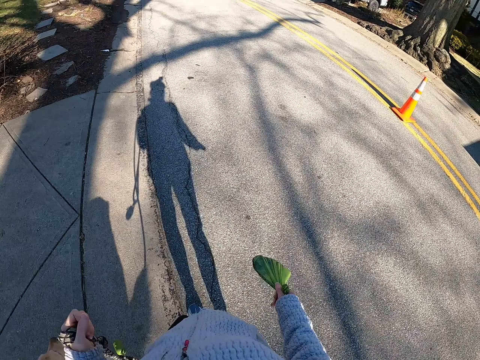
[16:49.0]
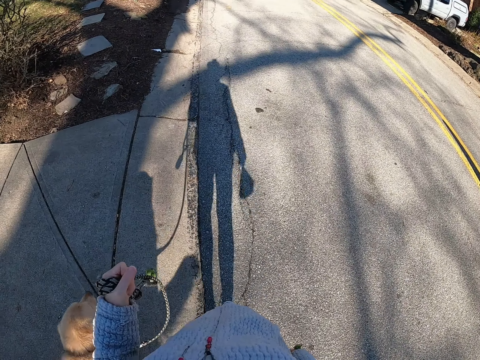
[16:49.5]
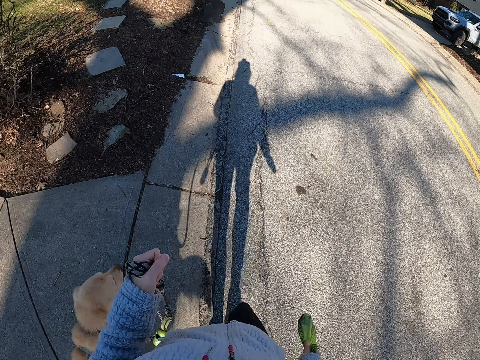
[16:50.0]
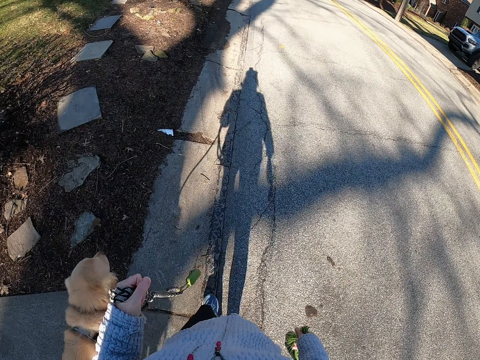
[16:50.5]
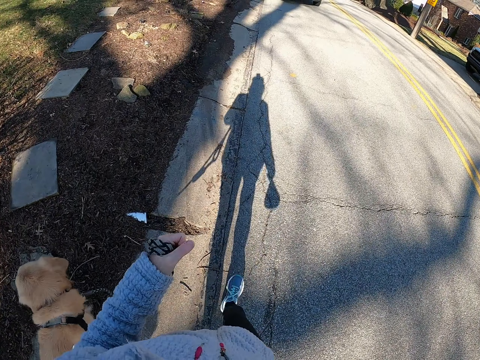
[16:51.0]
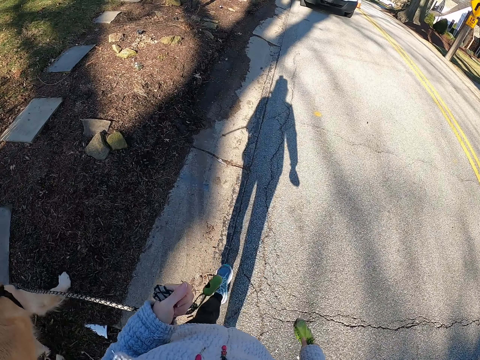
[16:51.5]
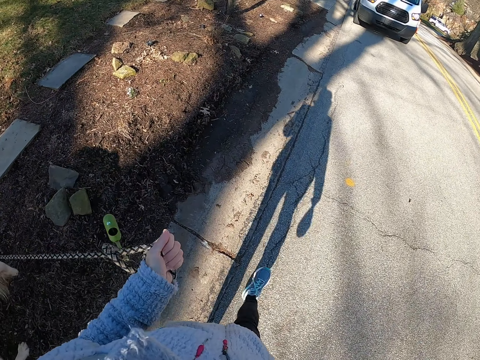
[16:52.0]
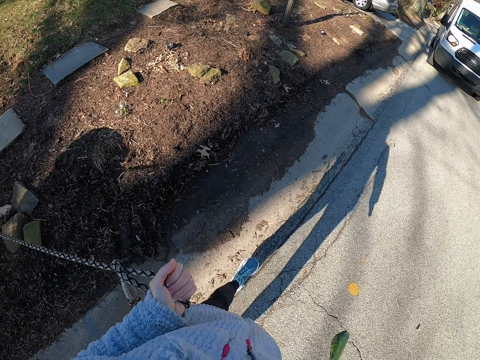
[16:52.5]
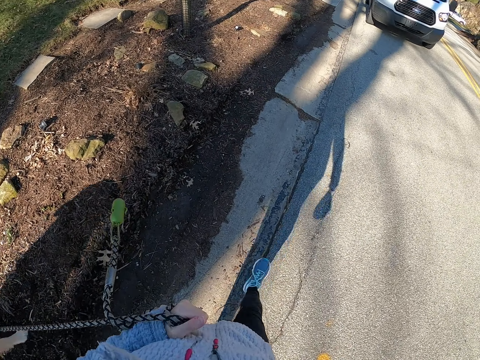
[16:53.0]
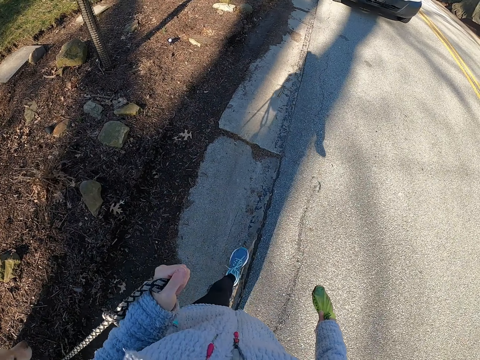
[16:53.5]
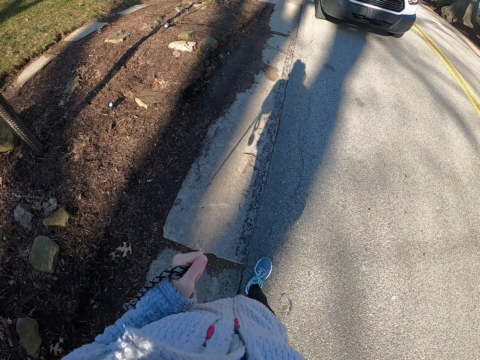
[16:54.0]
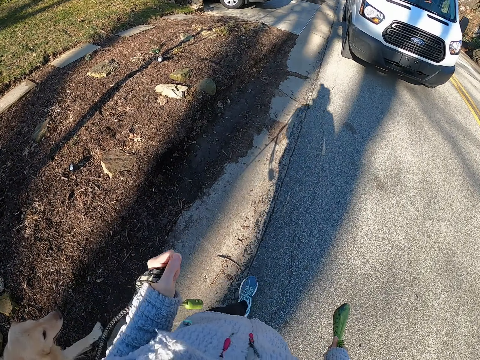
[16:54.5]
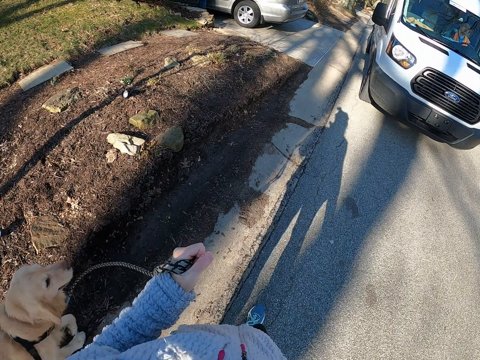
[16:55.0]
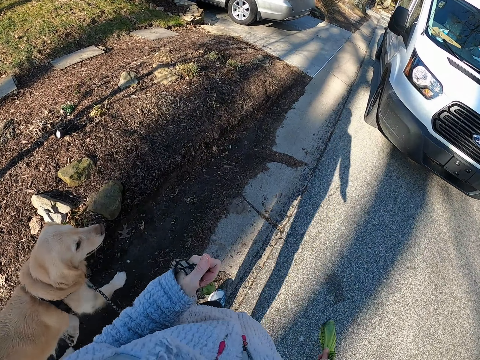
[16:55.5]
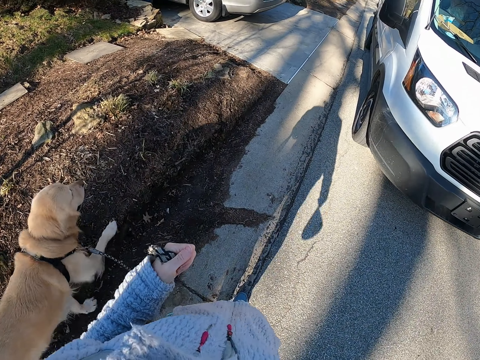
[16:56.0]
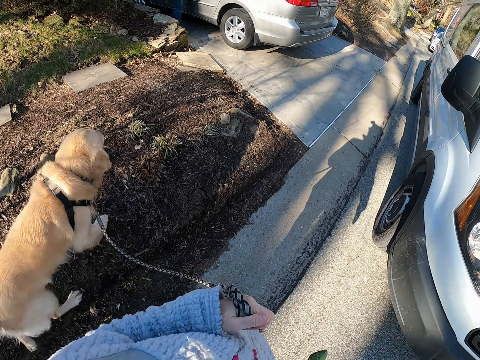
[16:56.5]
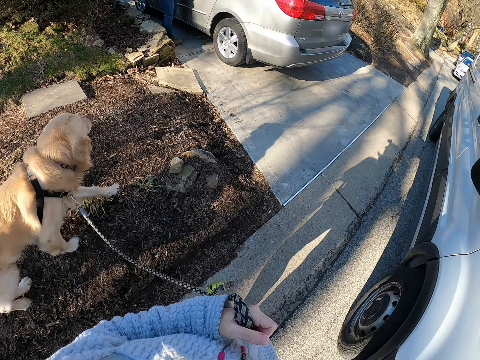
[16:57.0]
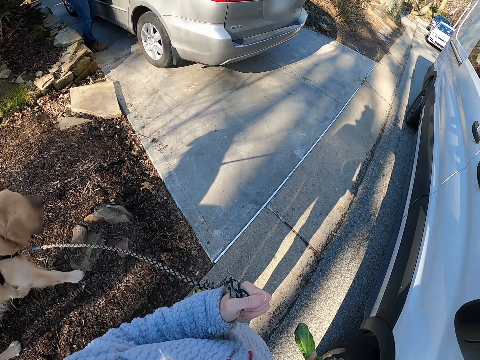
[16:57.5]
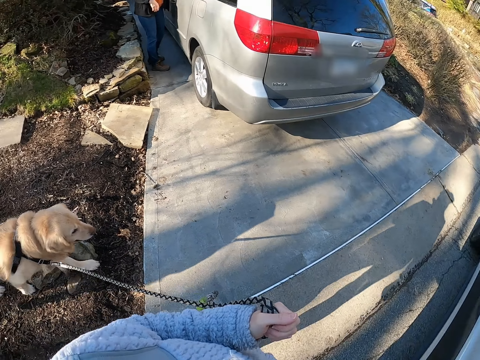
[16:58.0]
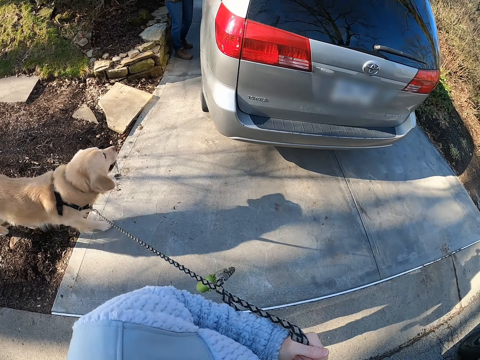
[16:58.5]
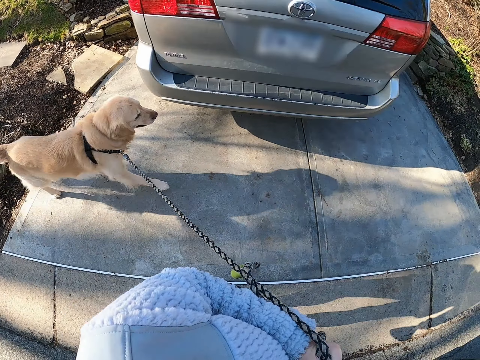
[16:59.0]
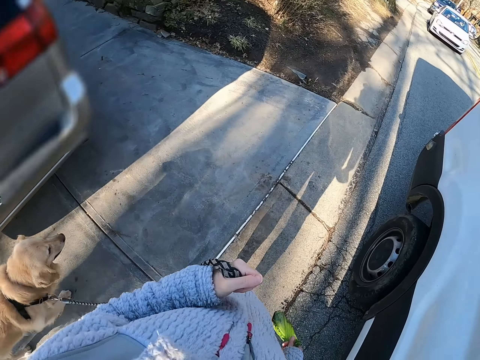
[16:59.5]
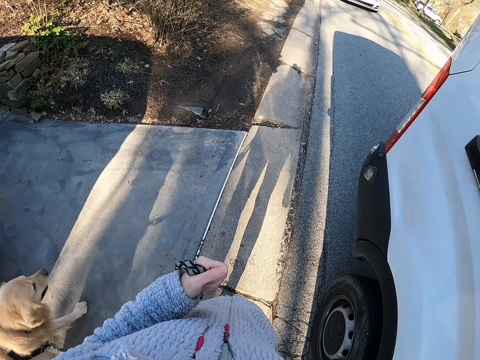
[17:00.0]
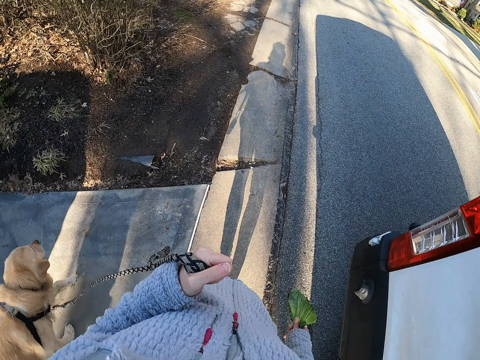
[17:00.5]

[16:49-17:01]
The camera wearer pulls the leash. They walk the dog on the road. They walk on the road.

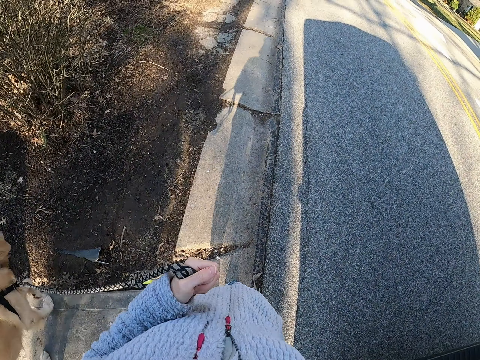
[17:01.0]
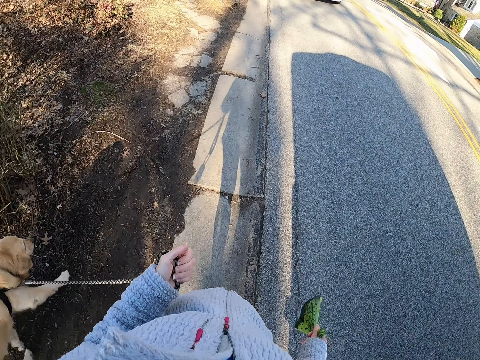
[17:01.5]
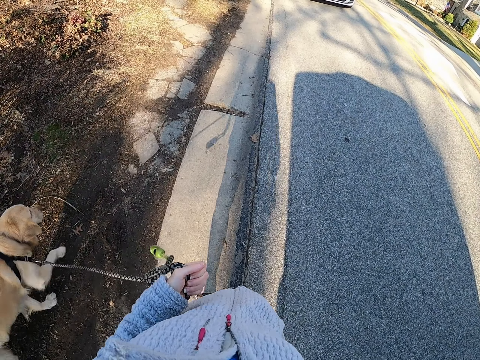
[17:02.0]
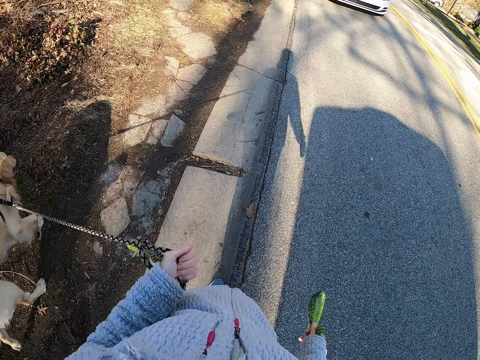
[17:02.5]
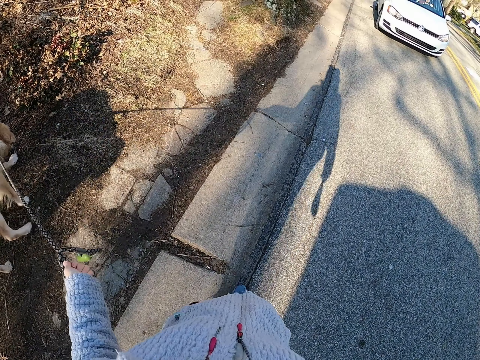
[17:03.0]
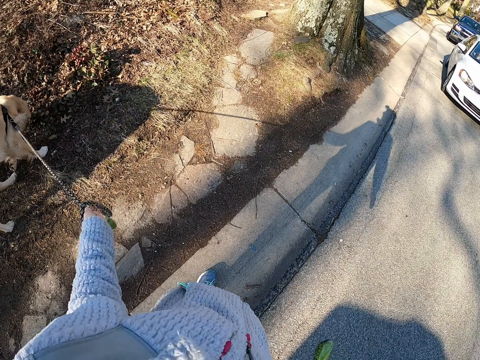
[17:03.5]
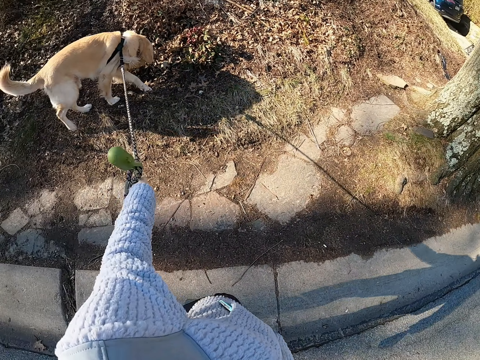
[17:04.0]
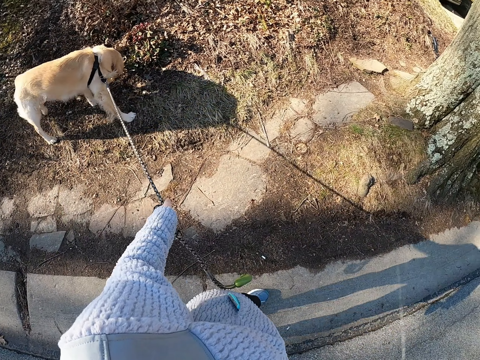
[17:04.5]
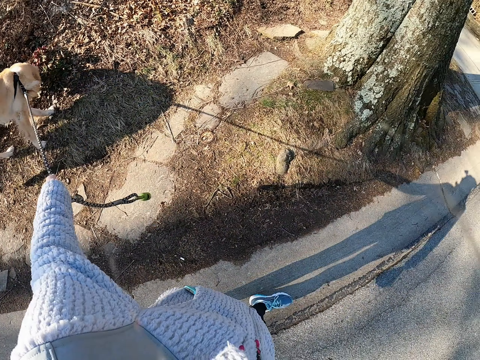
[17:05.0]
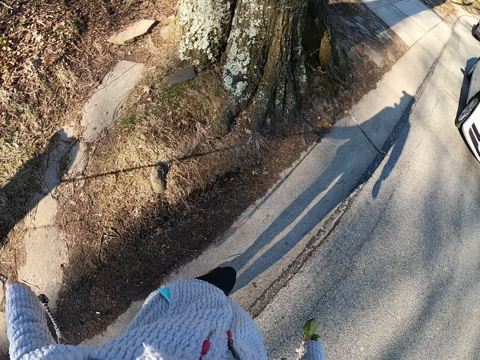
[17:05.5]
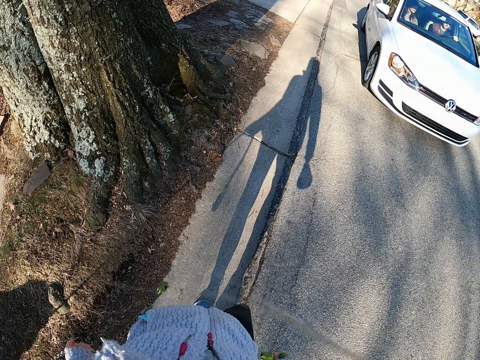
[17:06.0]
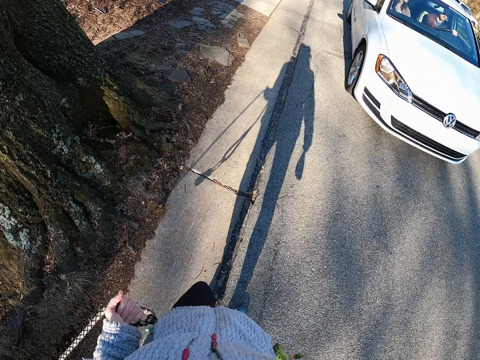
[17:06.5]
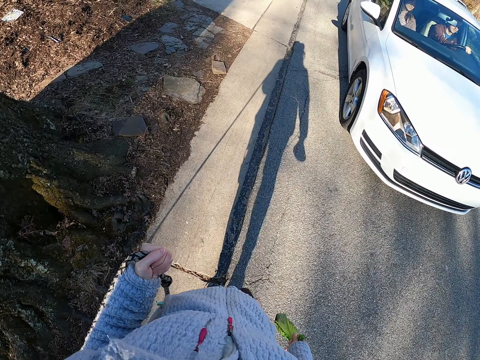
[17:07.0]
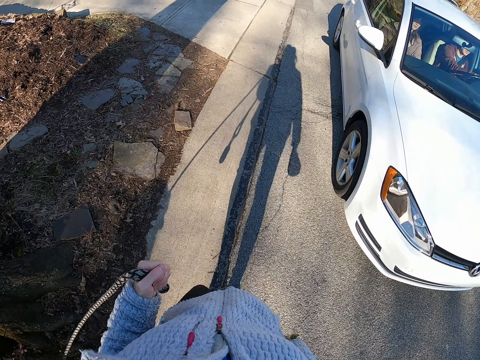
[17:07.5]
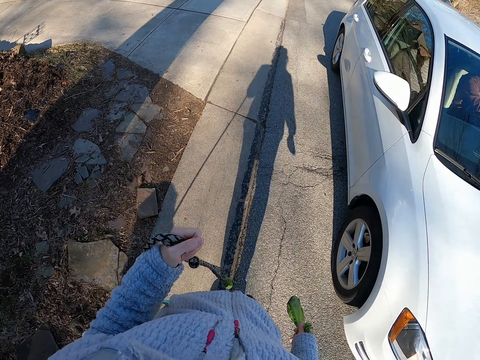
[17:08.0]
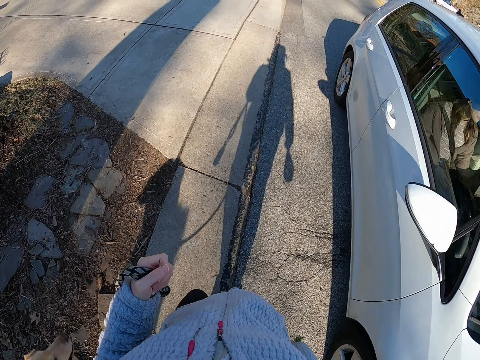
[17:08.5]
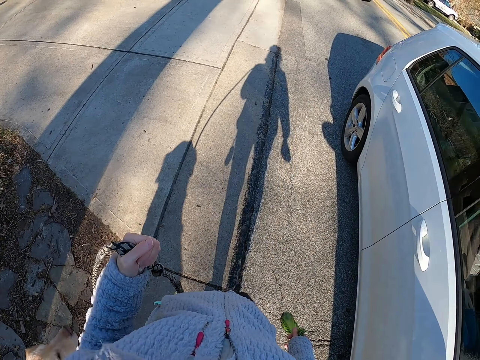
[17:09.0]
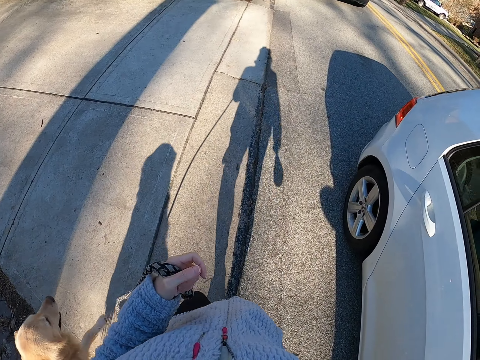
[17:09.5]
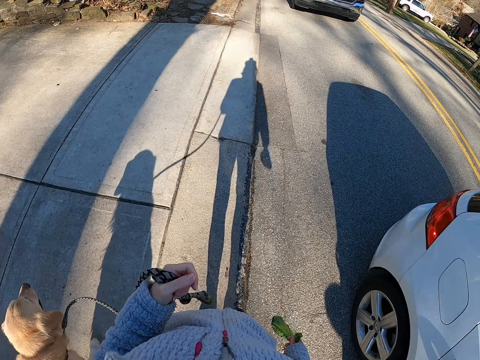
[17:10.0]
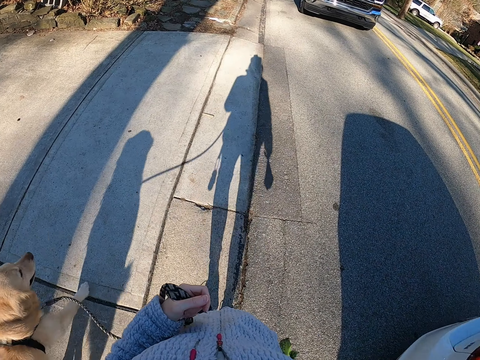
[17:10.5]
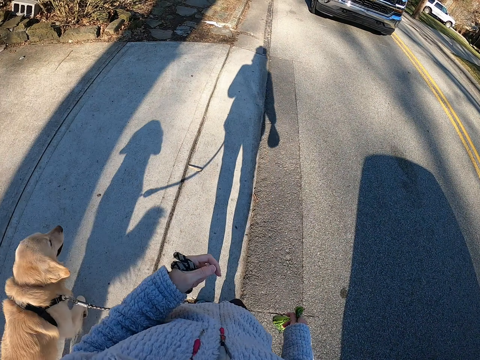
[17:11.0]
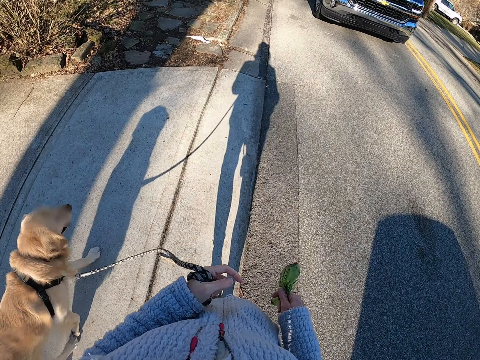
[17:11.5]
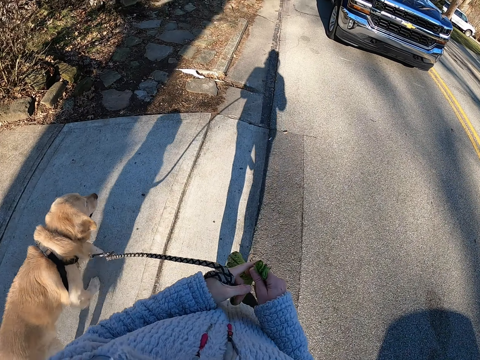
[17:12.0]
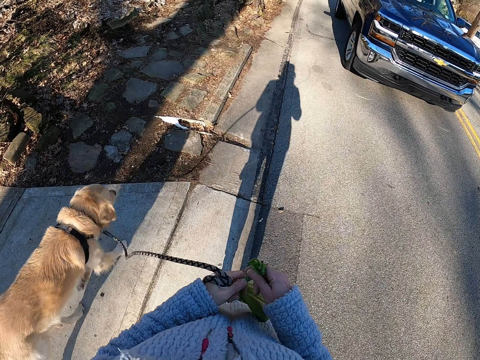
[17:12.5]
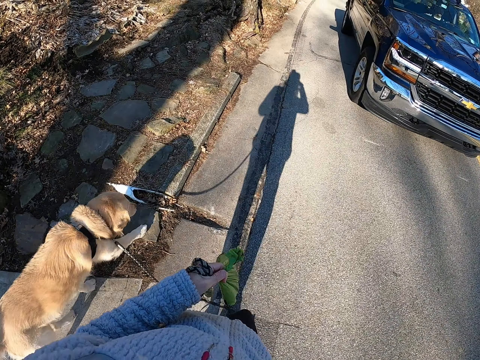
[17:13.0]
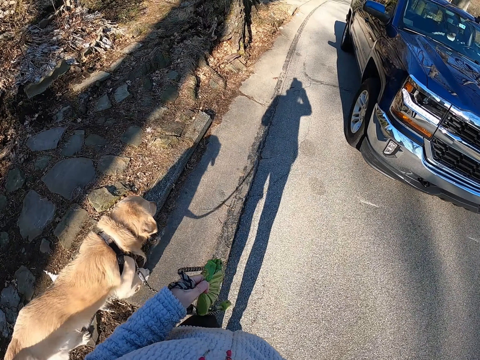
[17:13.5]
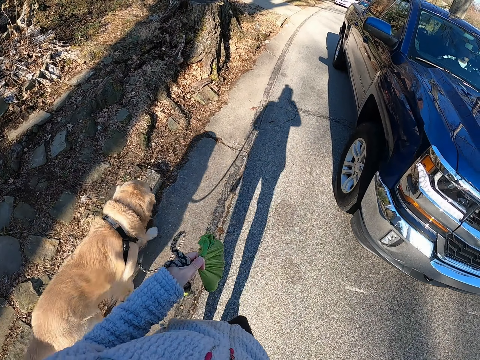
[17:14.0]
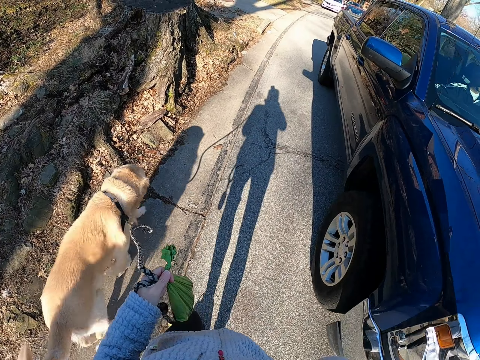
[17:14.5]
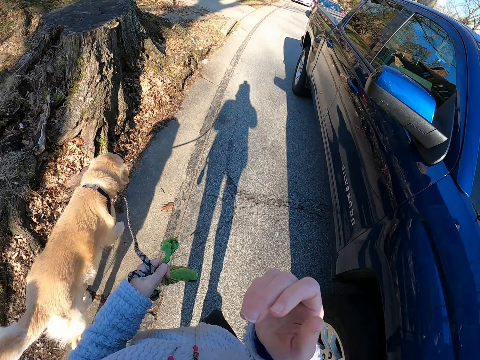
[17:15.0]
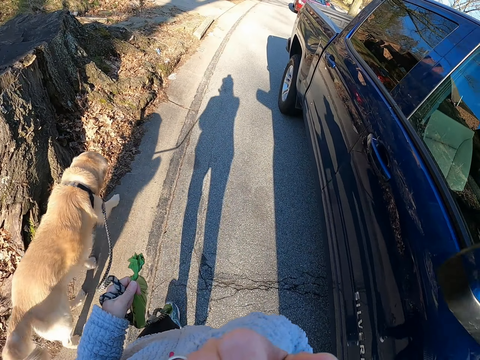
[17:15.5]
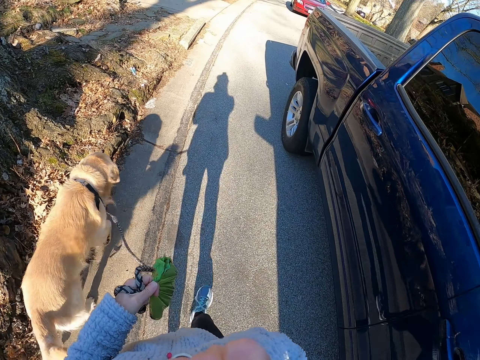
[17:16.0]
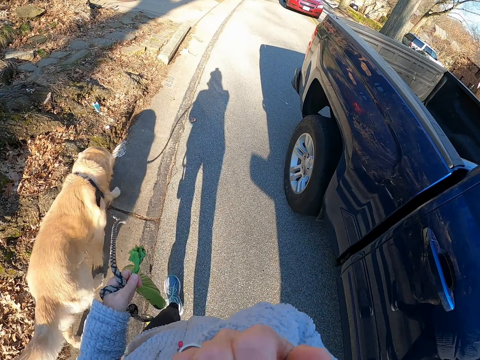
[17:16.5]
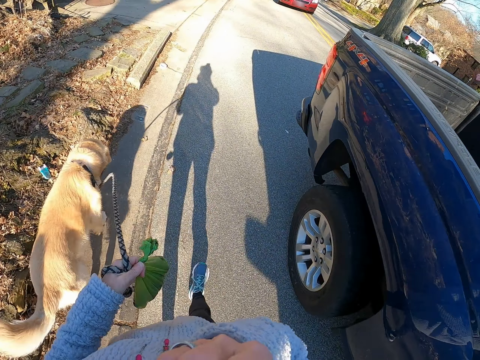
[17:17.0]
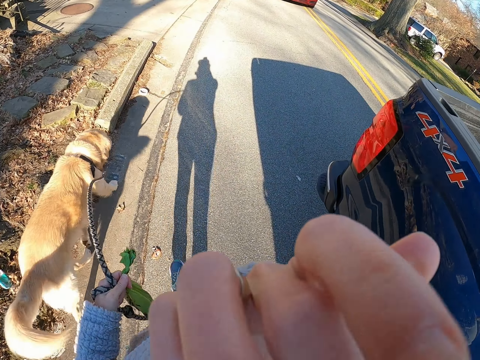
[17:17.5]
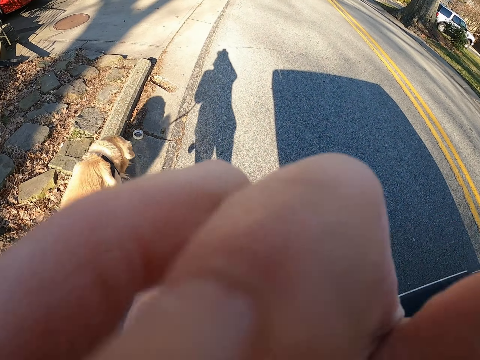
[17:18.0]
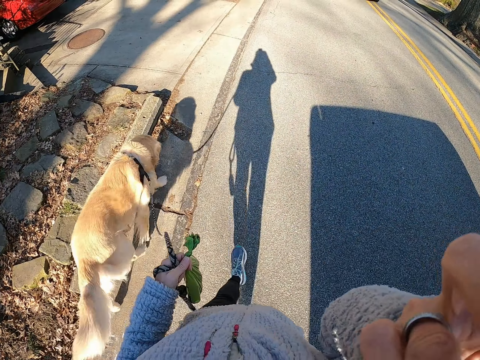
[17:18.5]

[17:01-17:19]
The camera wearer pulls the leash. They walk the dog. They walk on the road. They take the bag into the left hand. They hold paper with the left hand. They raise the right hand. They do something with the hand. They walk on the road with the dog. They move the right hand around the face.
